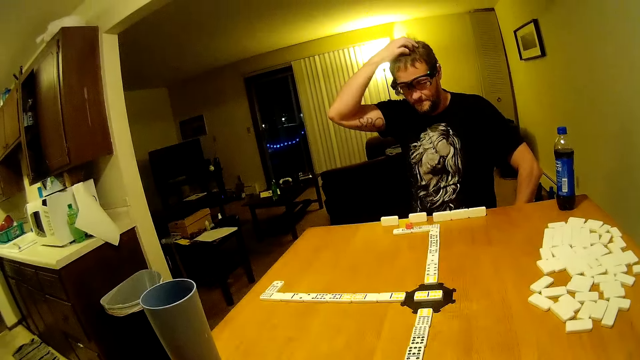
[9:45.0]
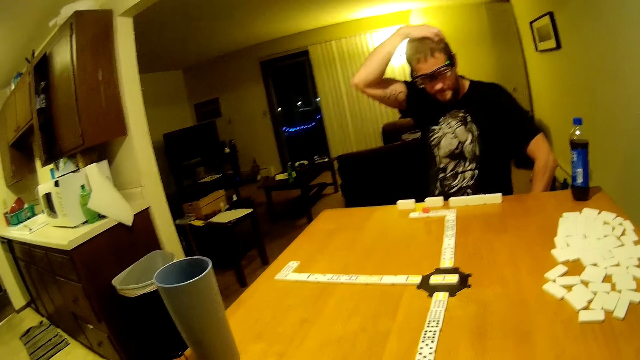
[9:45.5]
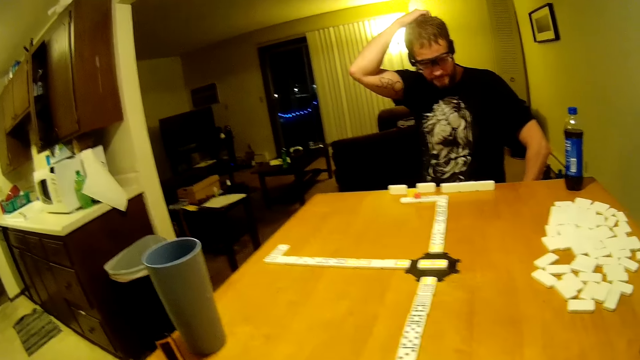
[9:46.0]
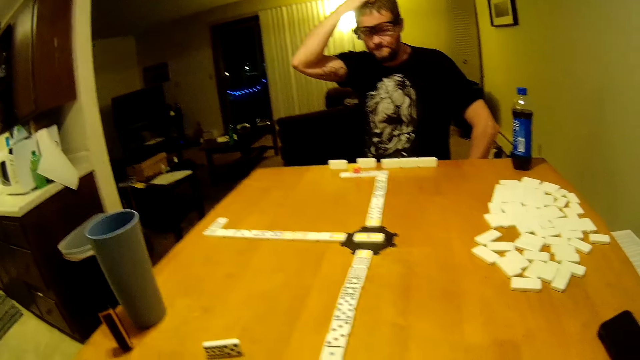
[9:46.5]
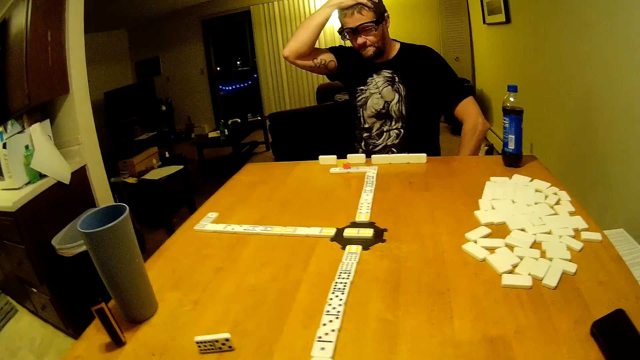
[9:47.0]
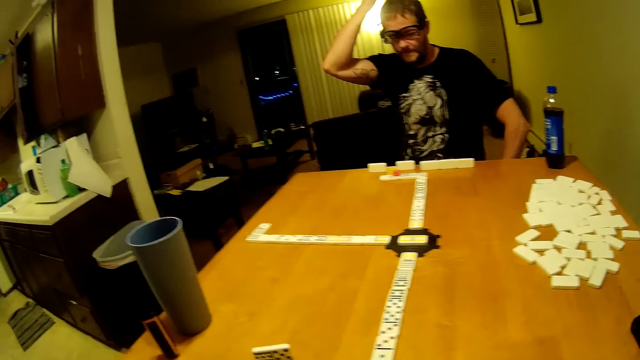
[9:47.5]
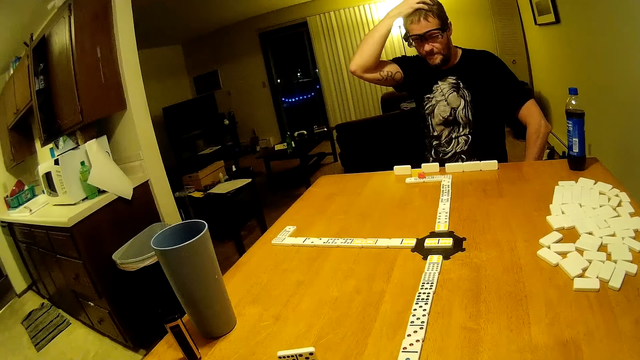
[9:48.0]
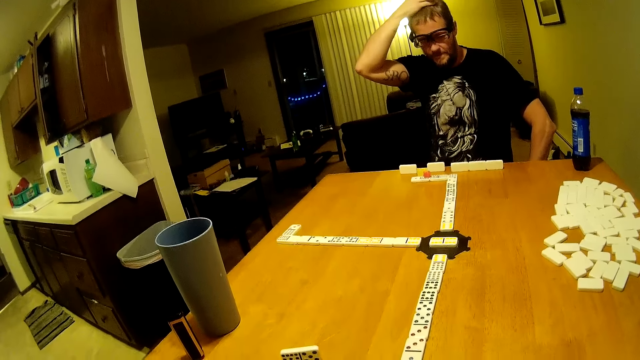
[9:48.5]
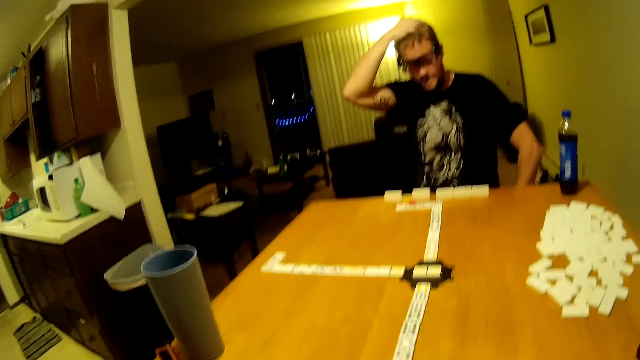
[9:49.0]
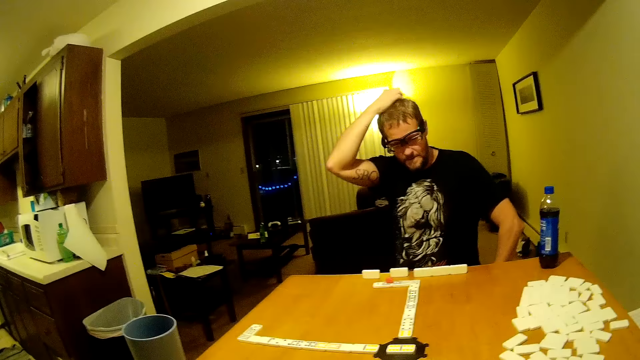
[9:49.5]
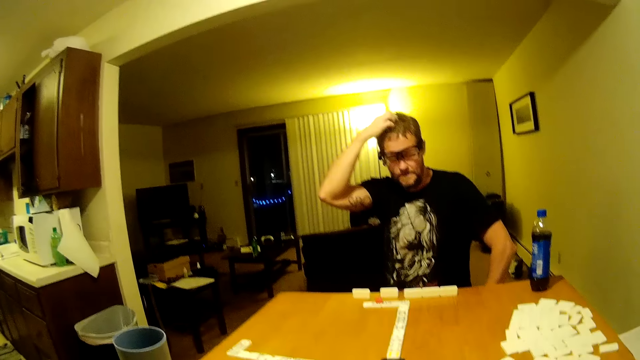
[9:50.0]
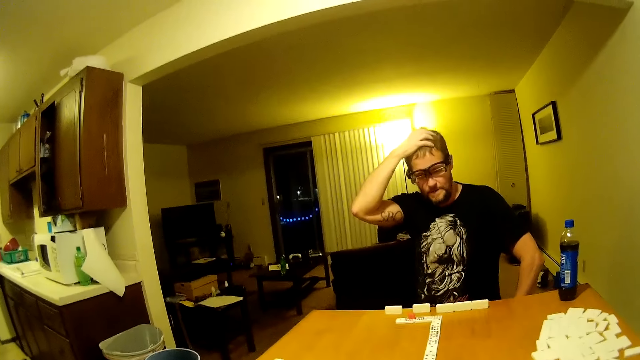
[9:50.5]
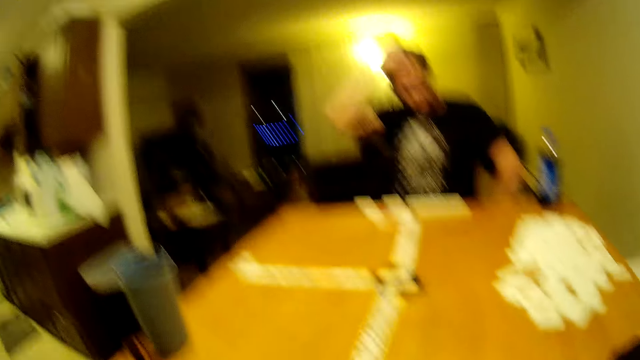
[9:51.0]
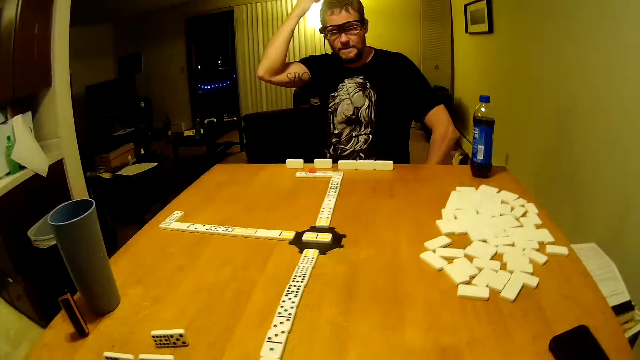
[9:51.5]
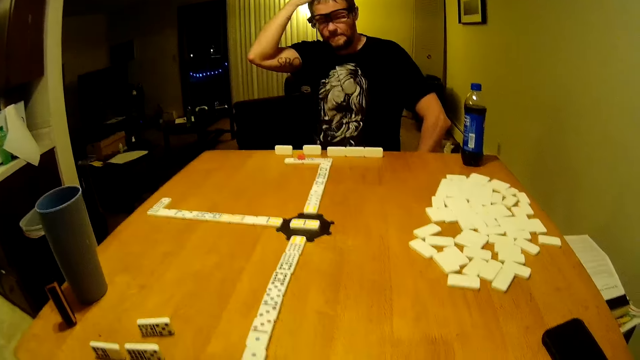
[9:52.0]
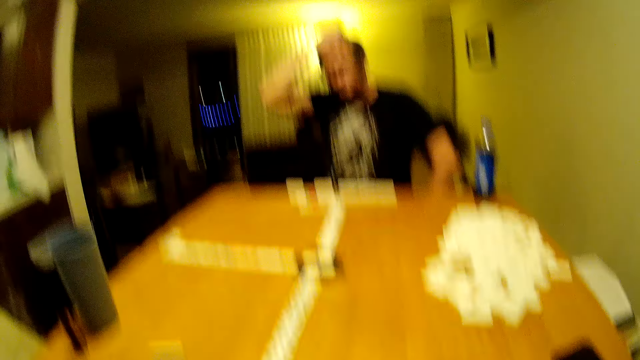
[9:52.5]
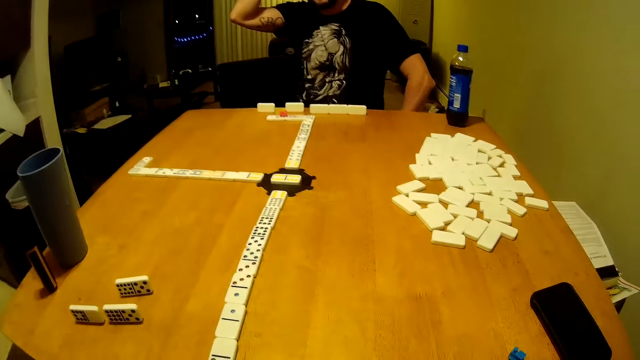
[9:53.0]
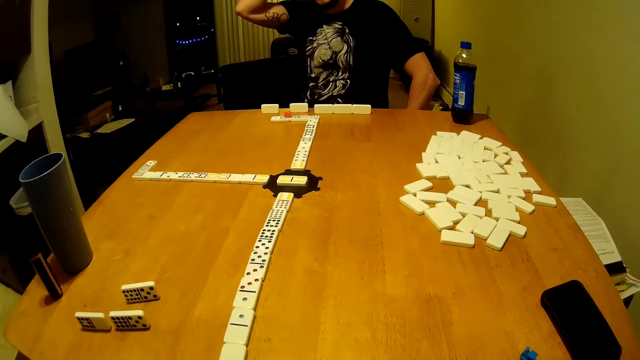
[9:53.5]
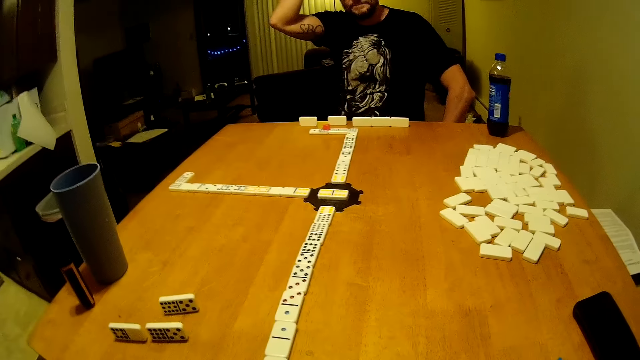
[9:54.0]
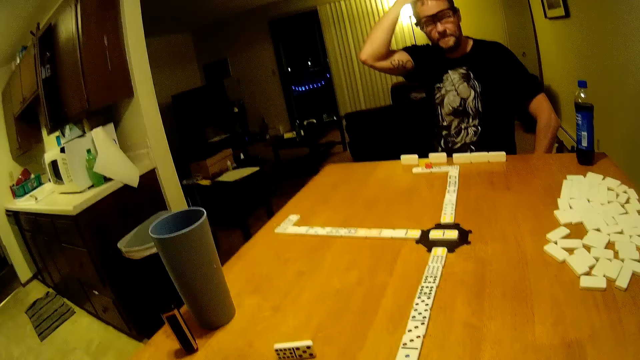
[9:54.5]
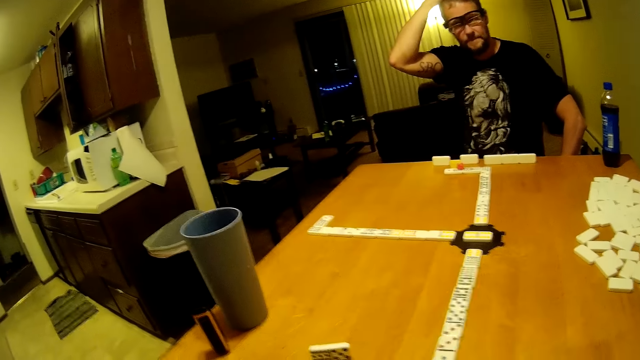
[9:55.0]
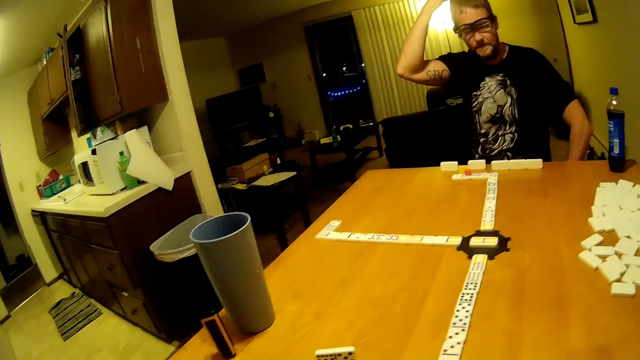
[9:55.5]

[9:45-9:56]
A man touches his head. The camera wearer looks around. They look around again.

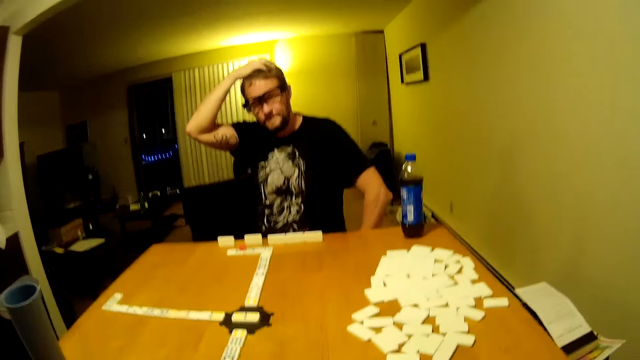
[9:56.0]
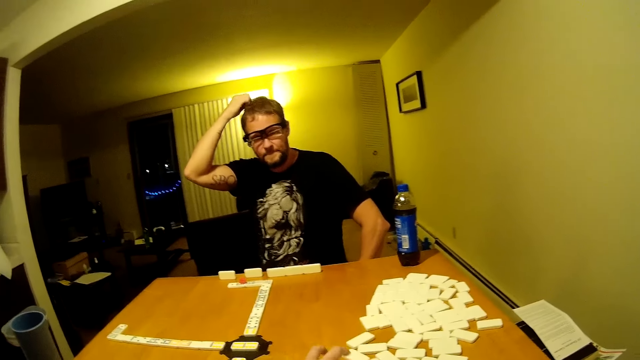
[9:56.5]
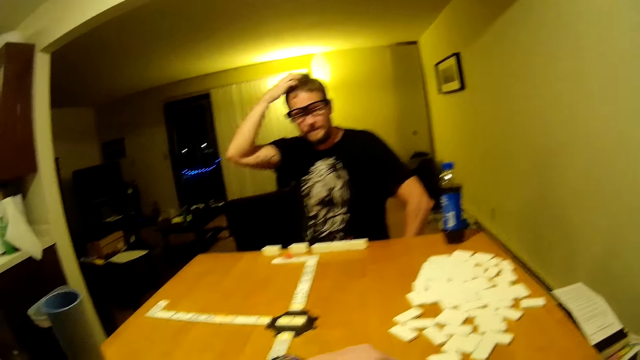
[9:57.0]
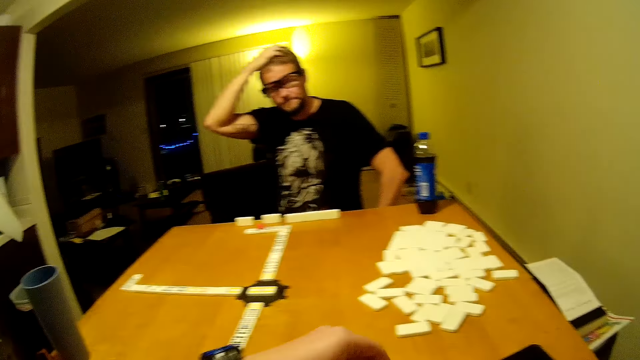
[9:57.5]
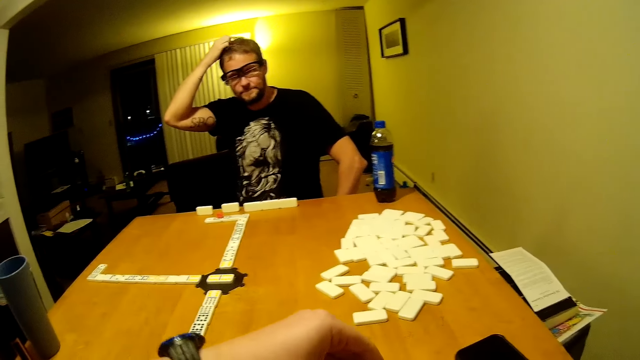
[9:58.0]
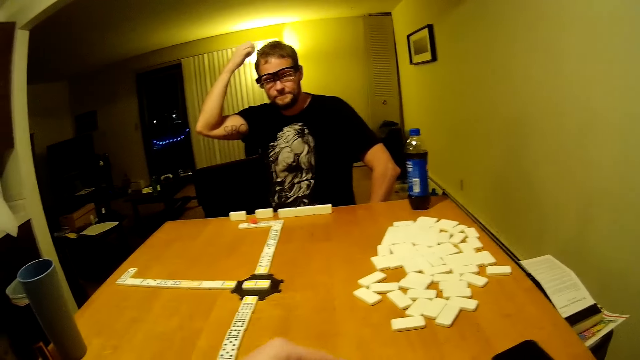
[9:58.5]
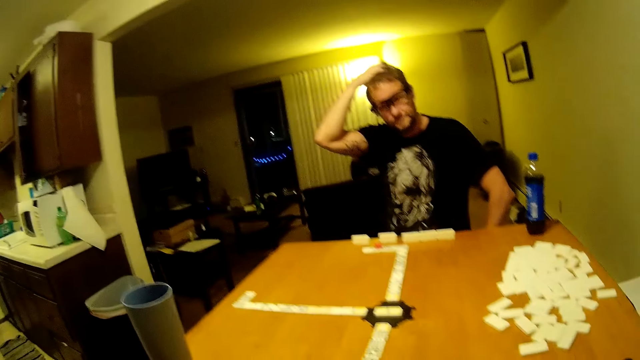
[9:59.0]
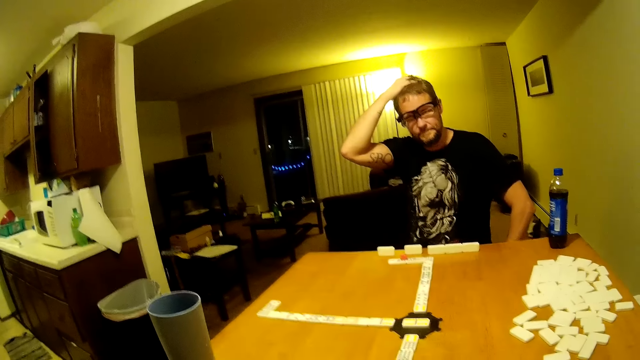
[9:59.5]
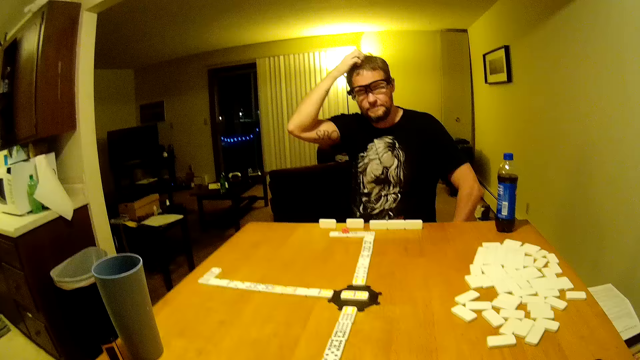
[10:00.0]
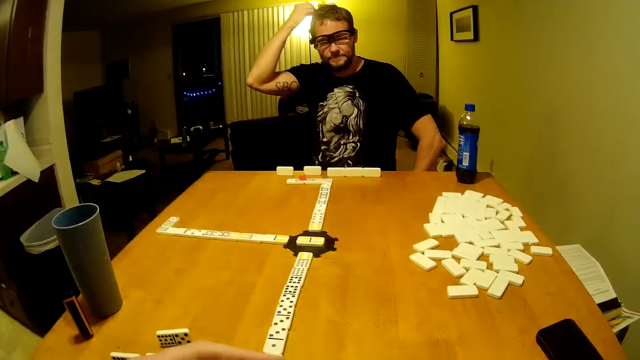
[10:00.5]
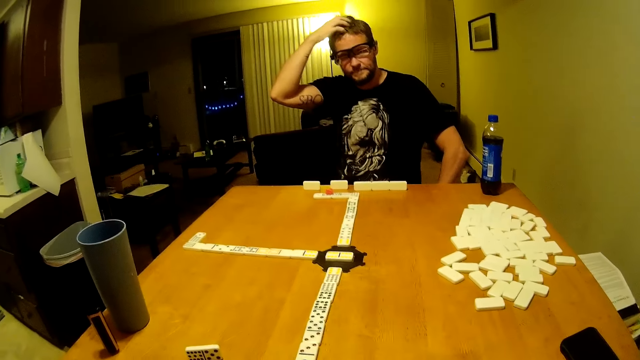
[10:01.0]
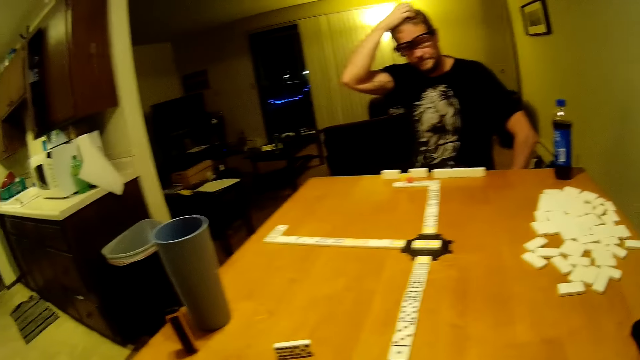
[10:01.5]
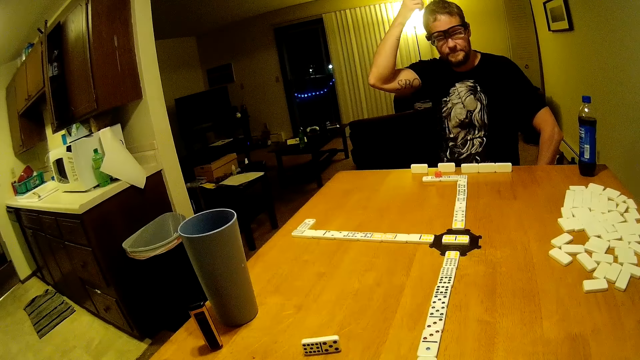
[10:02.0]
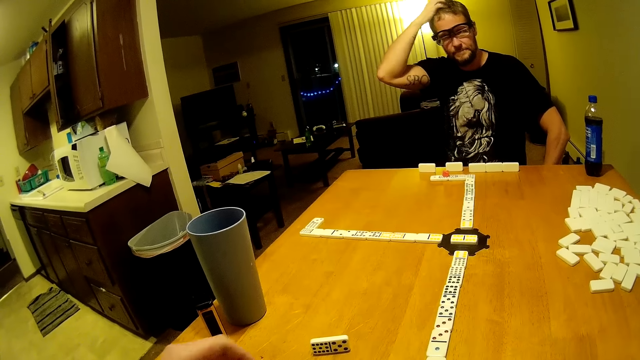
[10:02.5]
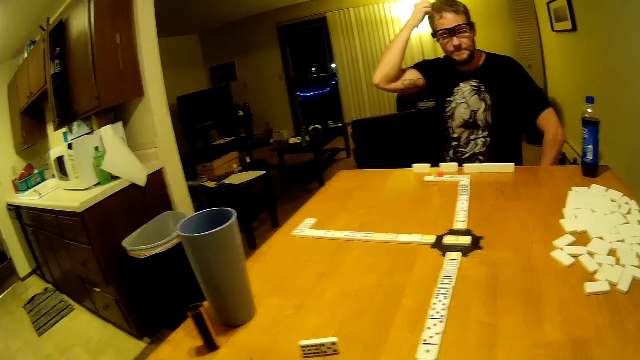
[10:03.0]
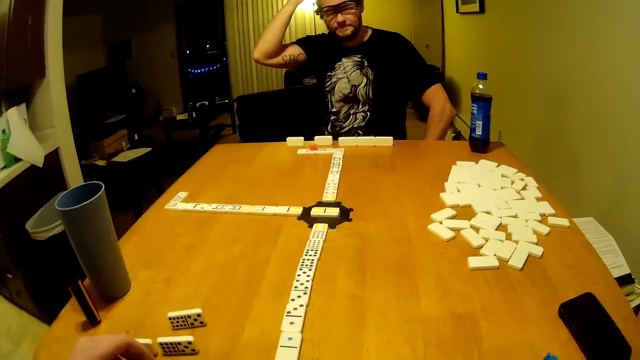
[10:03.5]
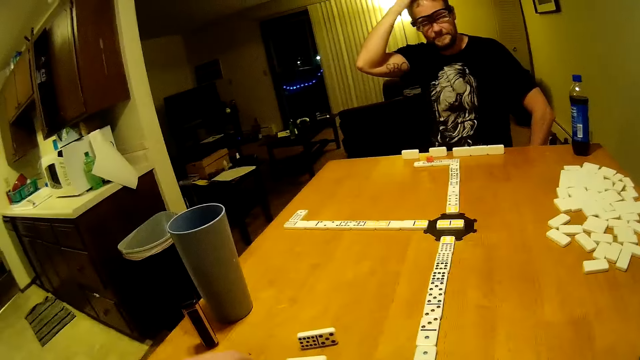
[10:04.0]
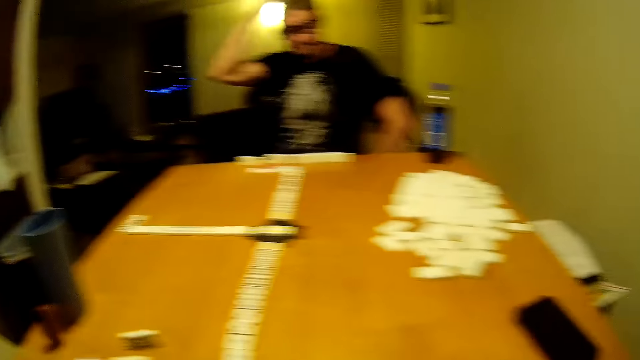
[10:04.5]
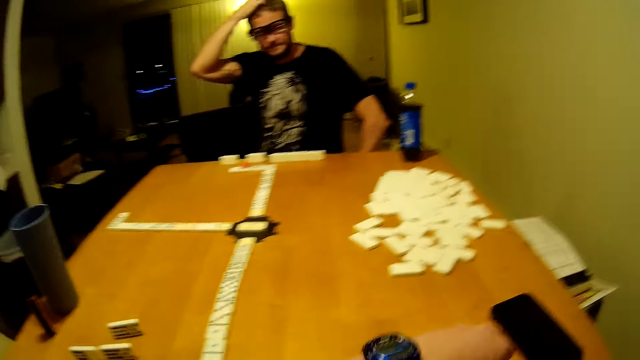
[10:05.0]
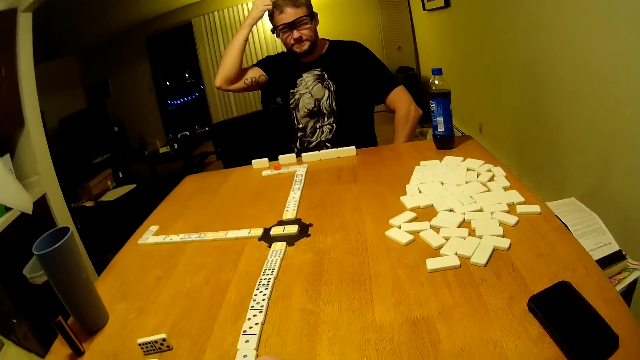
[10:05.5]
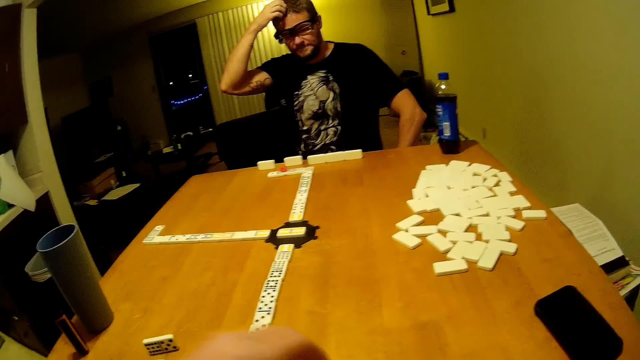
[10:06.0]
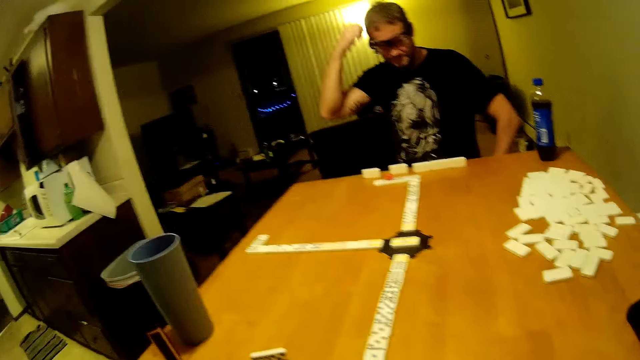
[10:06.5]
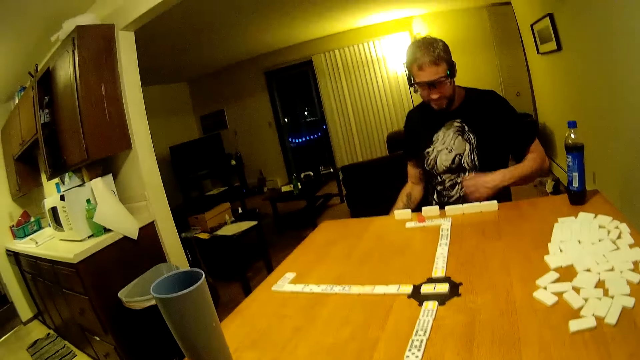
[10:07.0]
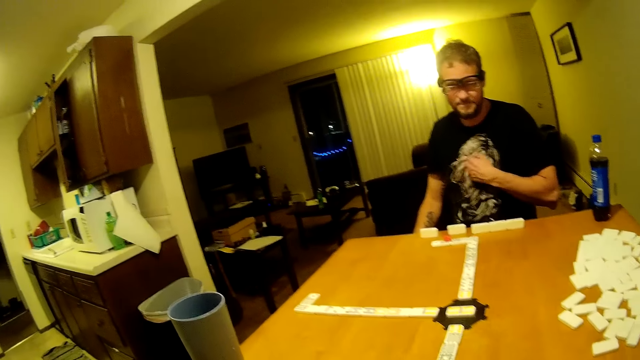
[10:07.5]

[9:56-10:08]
A man scratches his head. The camera wearer raises a hand. The man scratches his chest.
